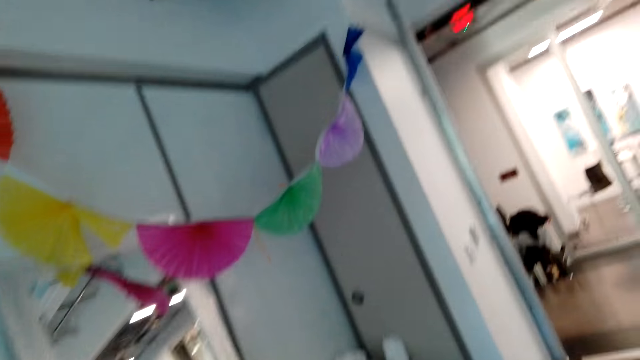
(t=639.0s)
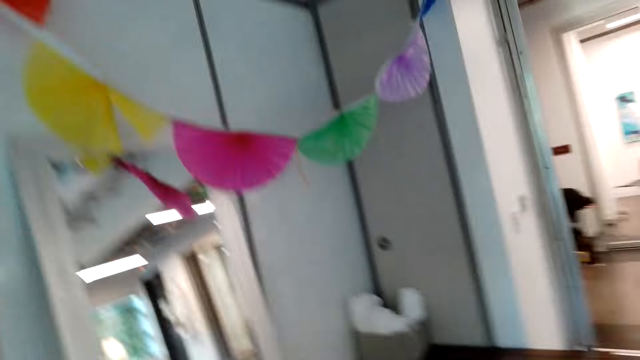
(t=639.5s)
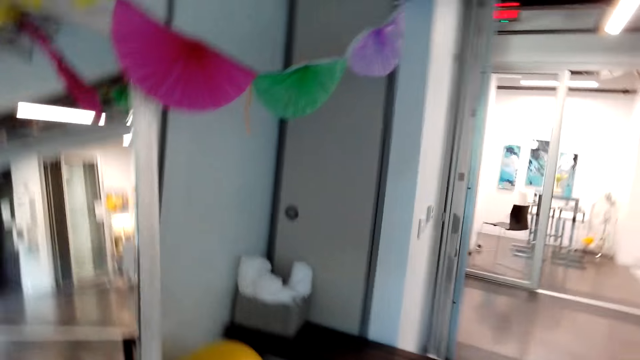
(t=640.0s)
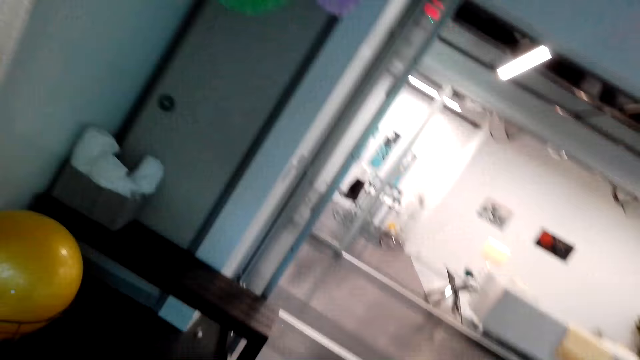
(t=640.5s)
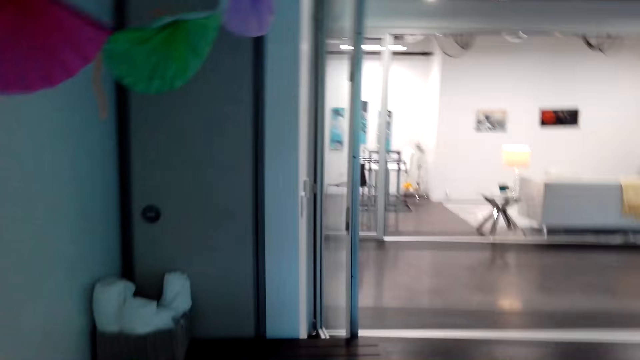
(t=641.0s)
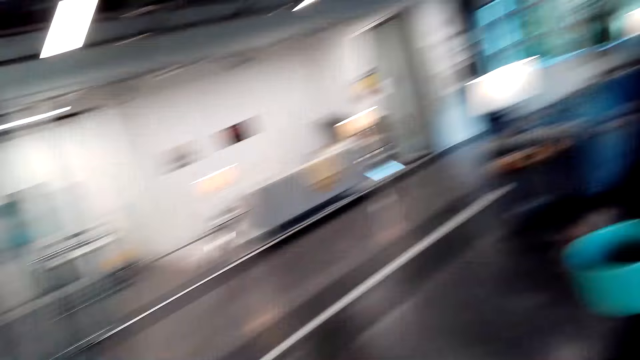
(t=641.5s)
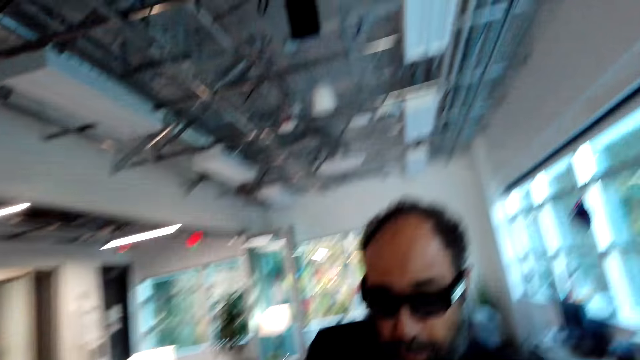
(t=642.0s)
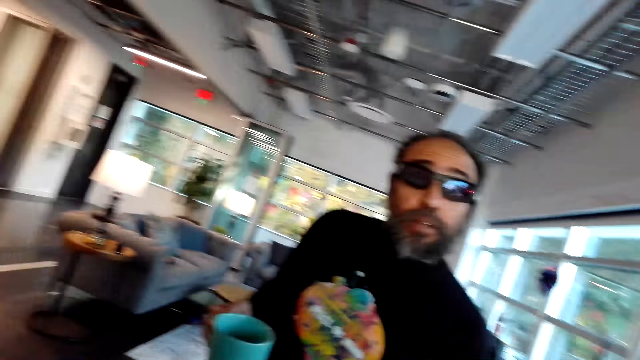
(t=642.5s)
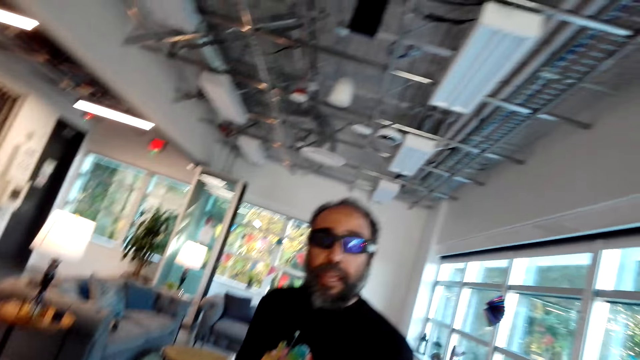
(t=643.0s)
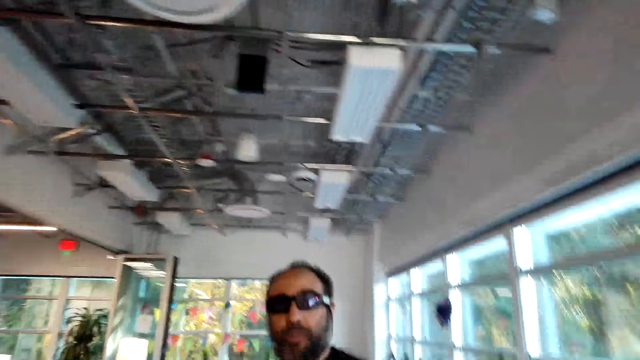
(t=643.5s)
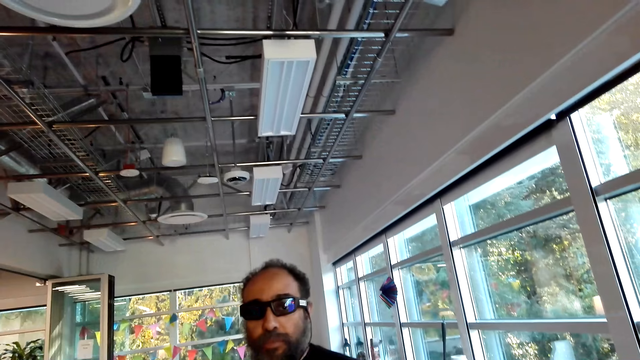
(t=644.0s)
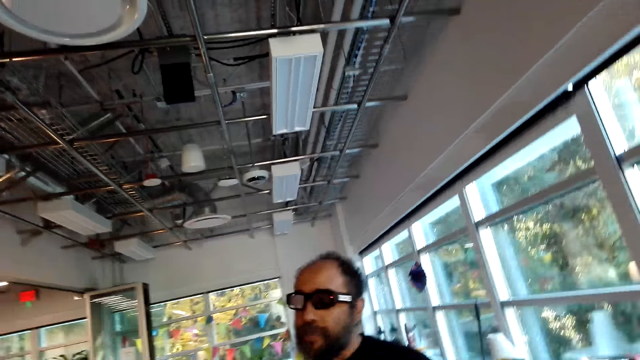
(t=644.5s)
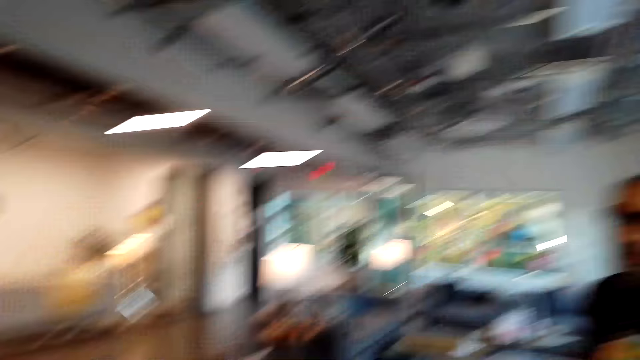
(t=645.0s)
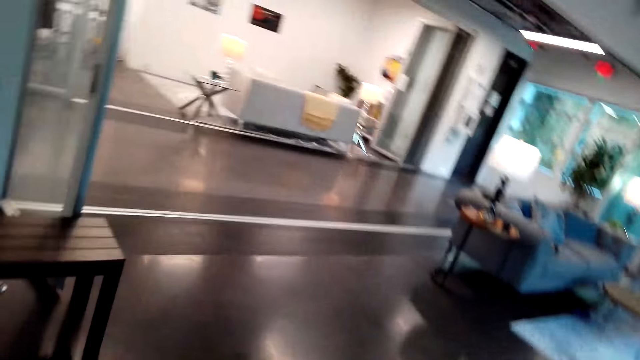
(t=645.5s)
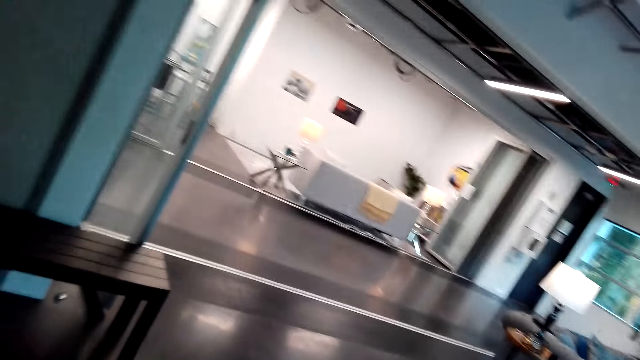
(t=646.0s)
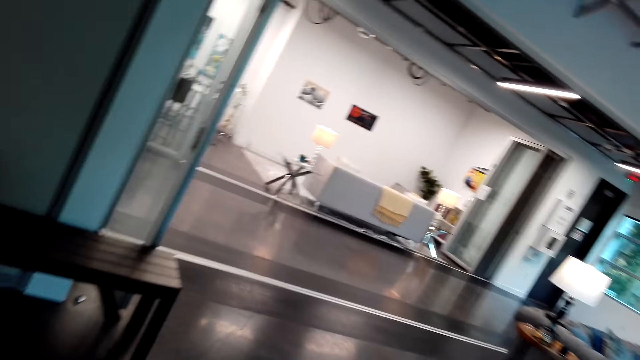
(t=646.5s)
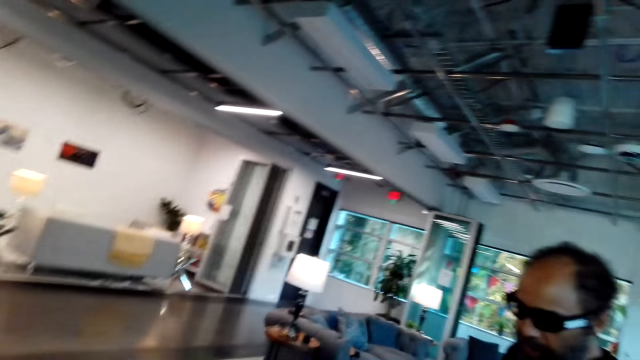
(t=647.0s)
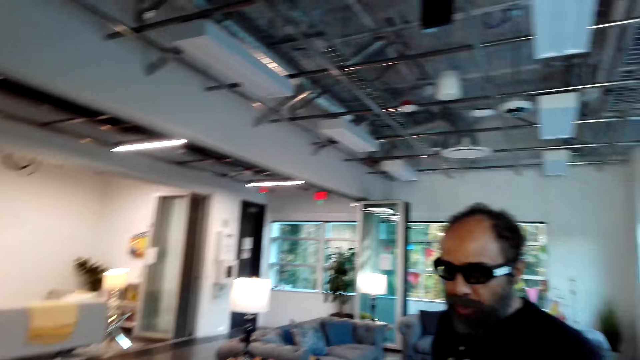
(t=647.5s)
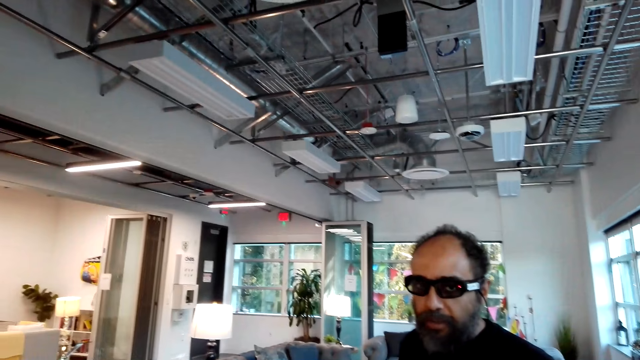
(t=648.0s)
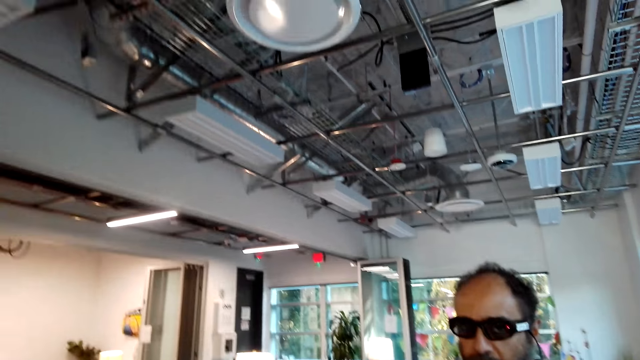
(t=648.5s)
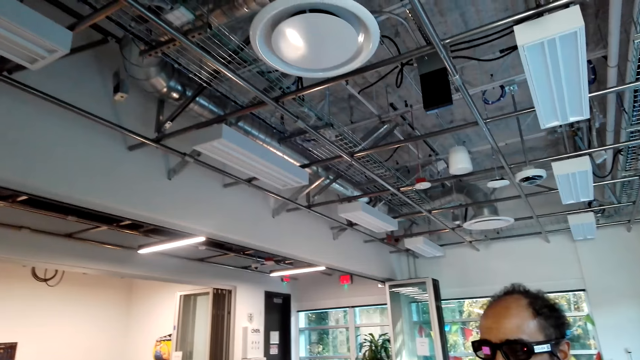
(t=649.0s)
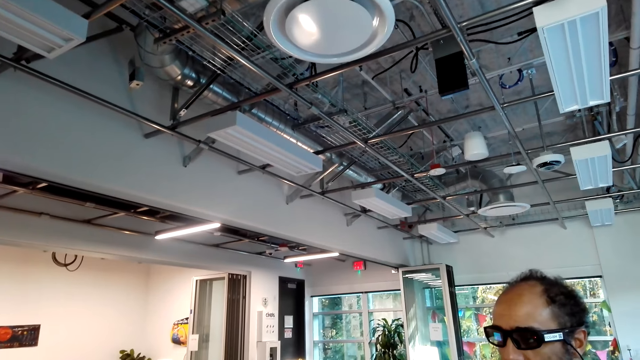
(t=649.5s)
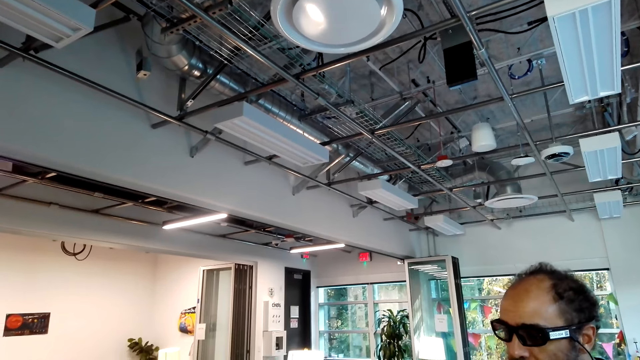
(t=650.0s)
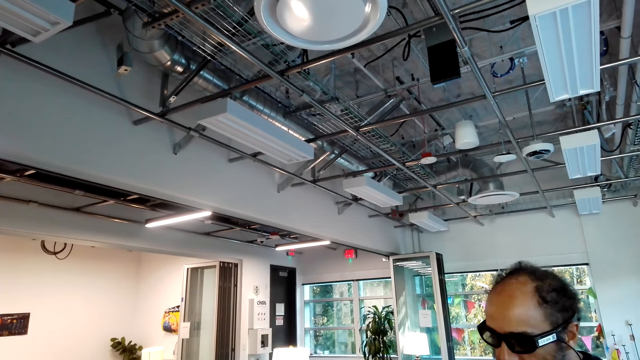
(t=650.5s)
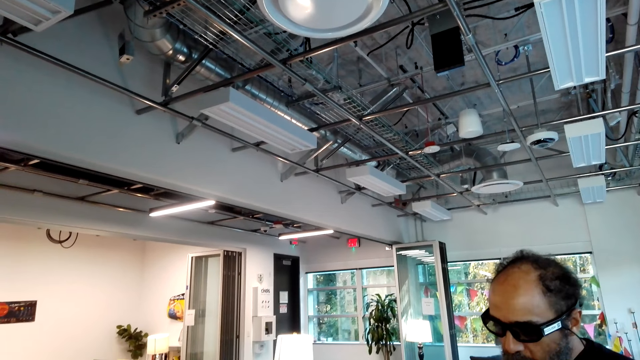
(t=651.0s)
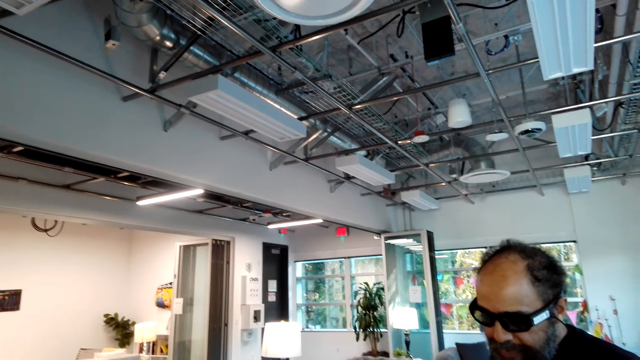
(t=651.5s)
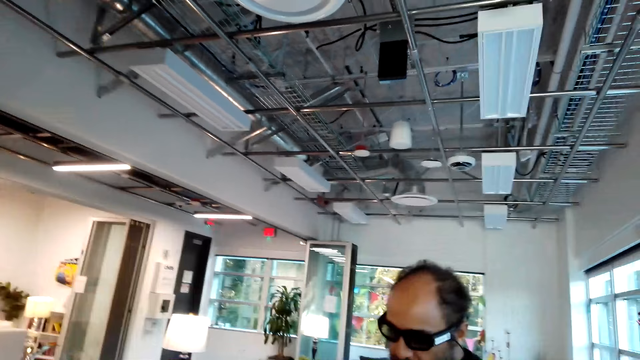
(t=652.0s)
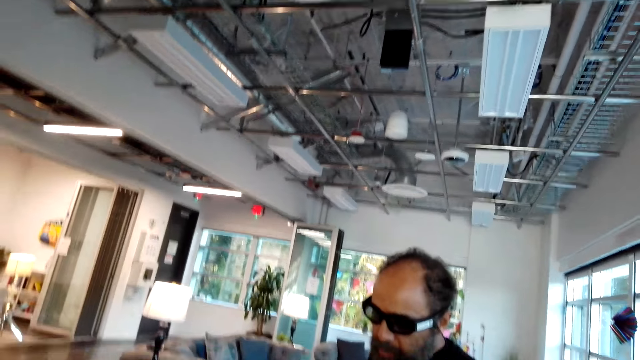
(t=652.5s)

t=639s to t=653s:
The camera wearer looks around. They speak. A man looks around. The camera wearer looks around. The man looks around and speaks. The camera wearer speaks.

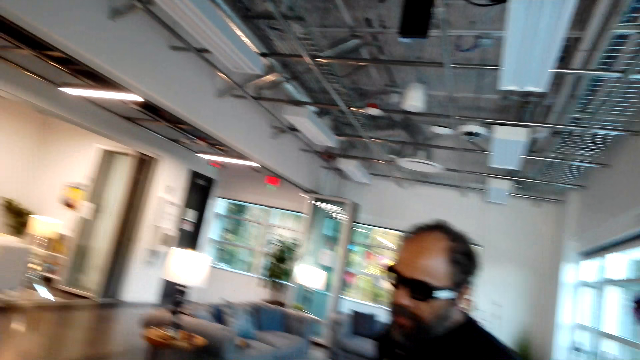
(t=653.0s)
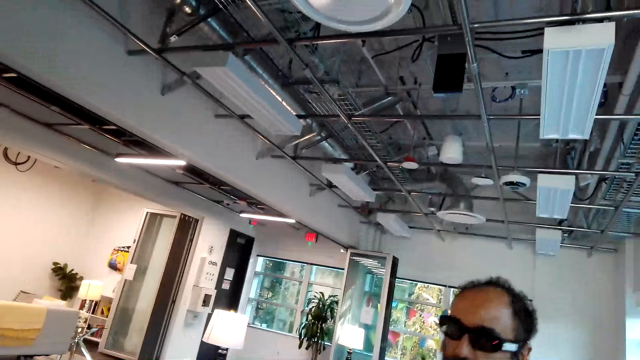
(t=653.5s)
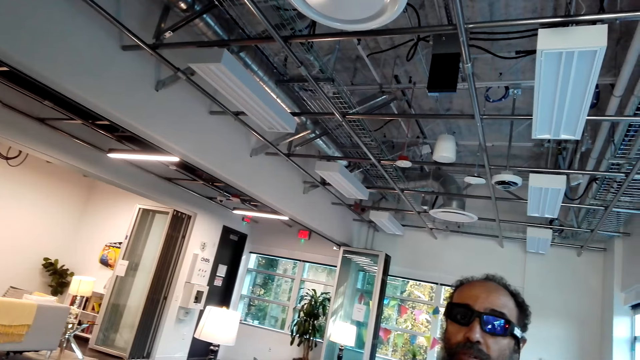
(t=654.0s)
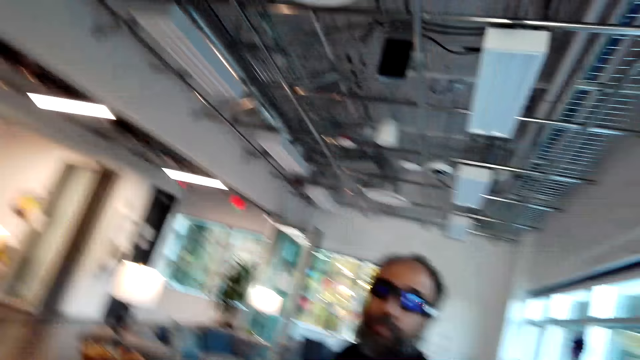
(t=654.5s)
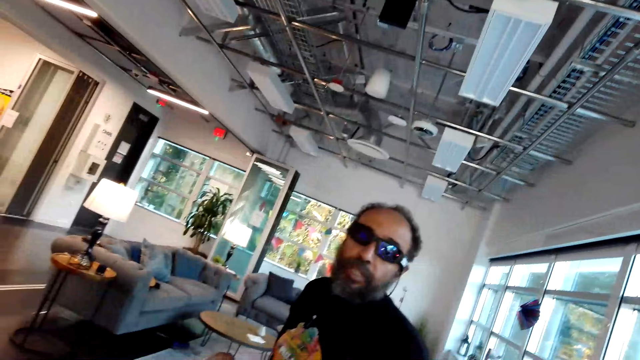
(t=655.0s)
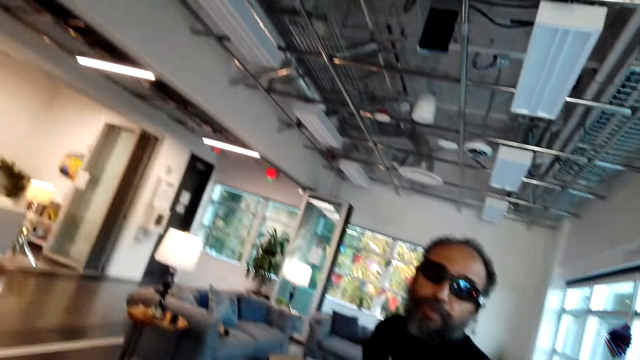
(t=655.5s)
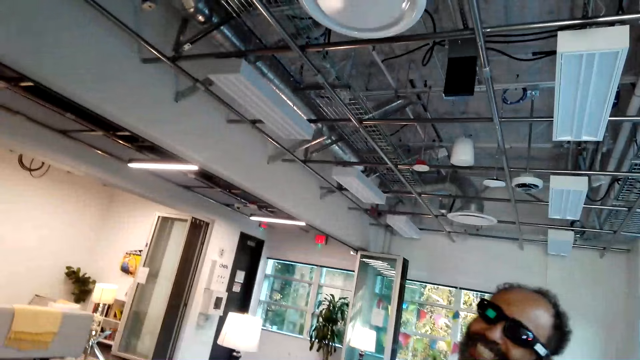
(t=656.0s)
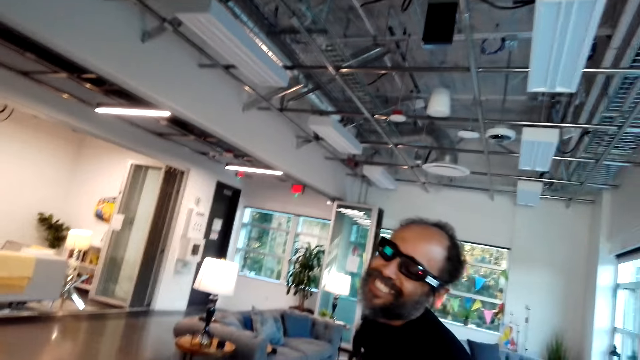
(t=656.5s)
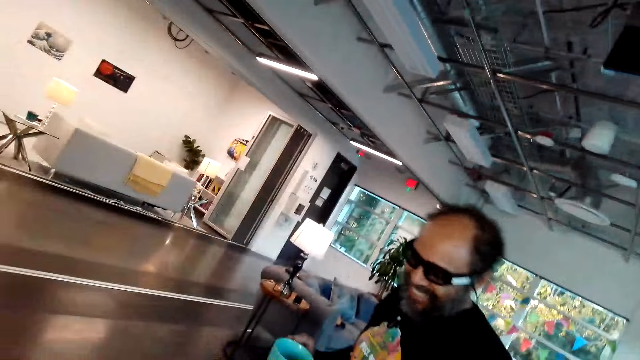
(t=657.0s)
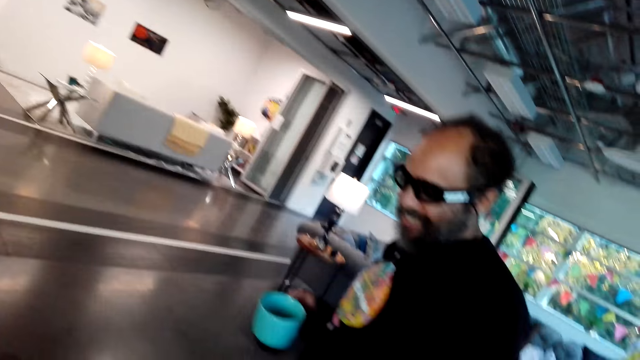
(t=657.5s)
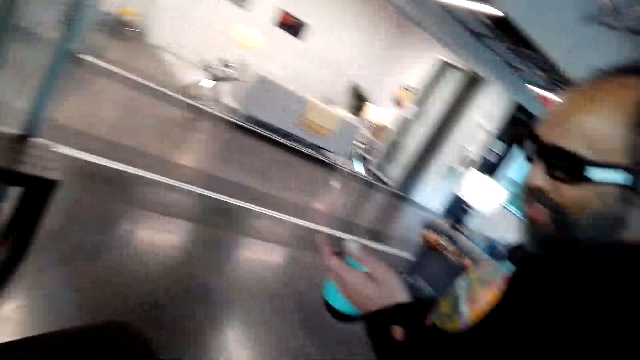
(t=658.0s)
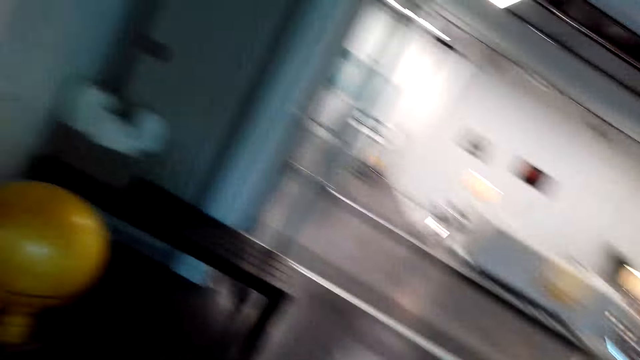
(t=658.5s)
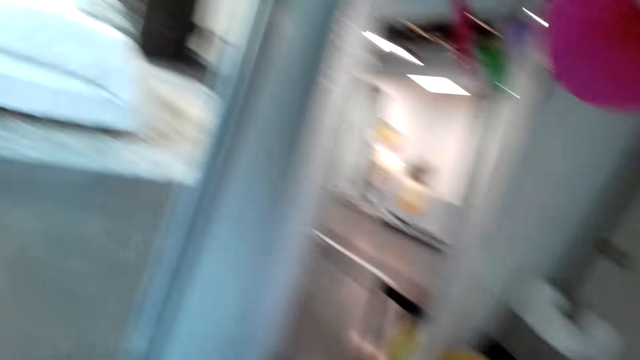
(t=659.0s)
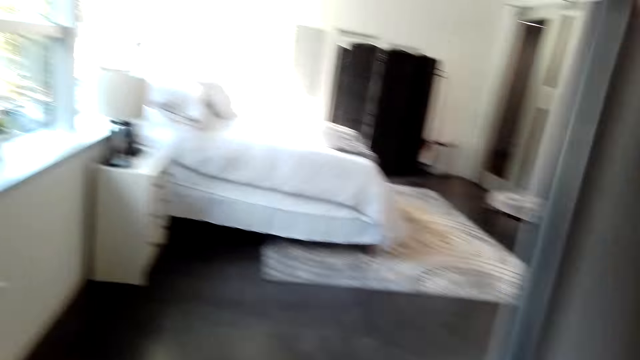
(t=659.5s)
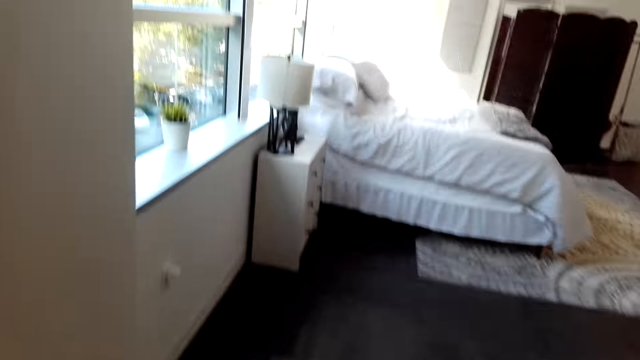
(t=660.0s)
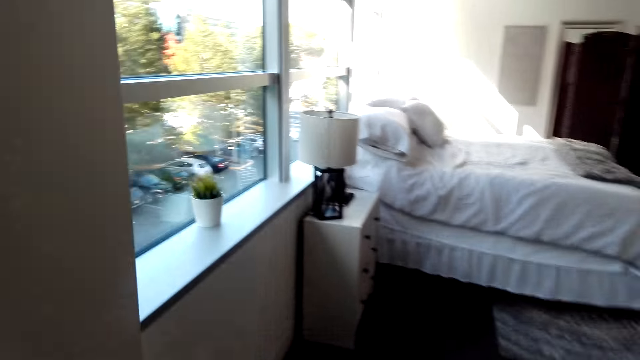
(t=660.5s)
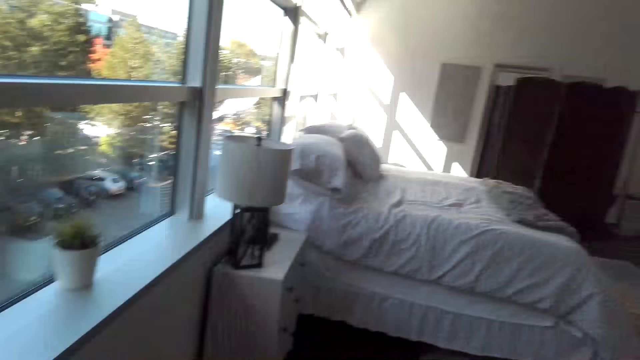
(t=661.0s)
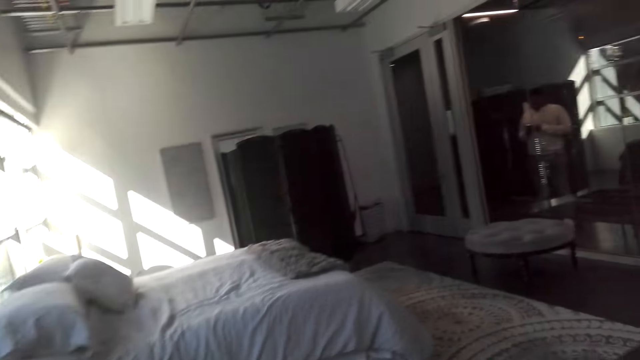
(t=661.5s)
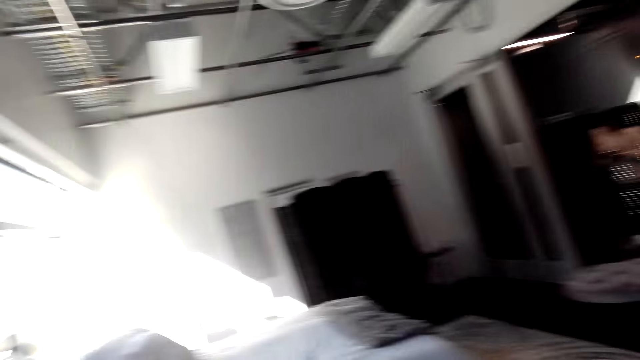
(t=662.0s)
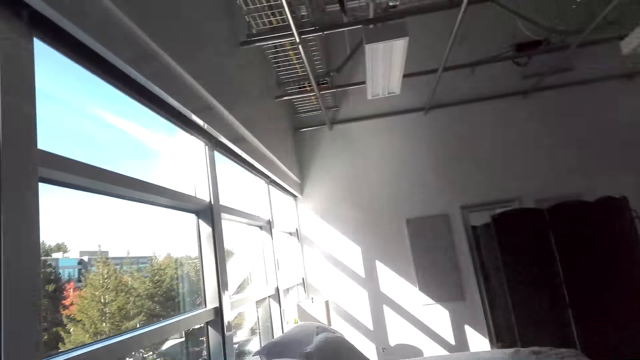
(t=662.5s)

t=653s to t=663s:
A man speaks. The camera wearer speaks. The man walks around and laughs. The camera wearer walks in the house.
